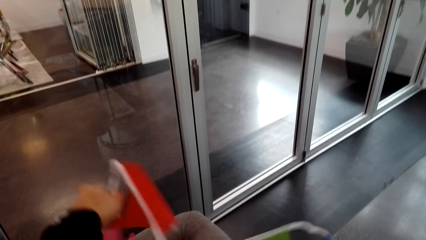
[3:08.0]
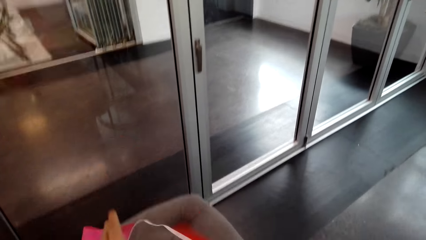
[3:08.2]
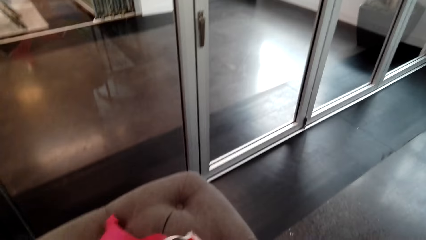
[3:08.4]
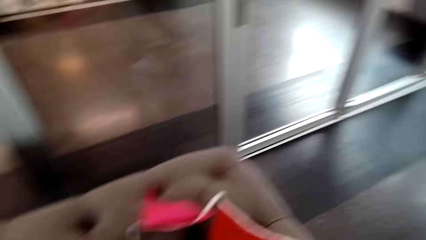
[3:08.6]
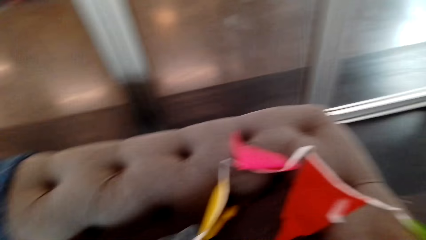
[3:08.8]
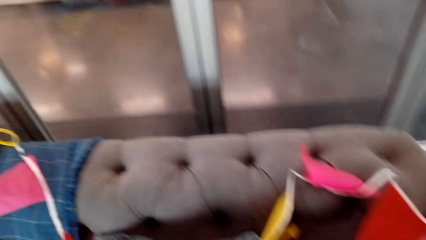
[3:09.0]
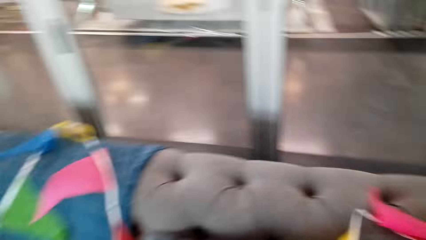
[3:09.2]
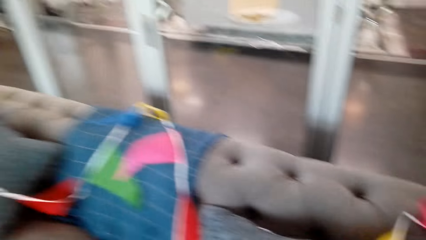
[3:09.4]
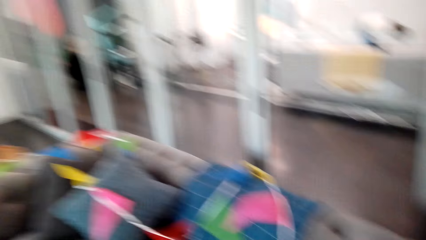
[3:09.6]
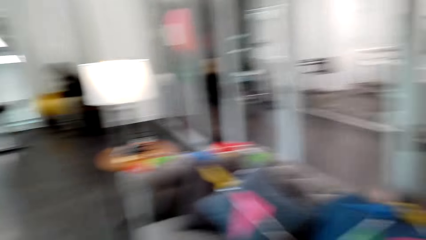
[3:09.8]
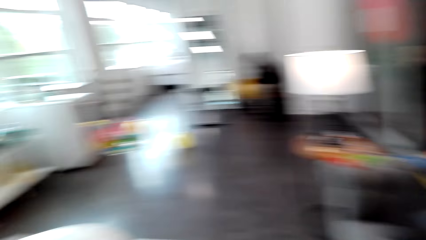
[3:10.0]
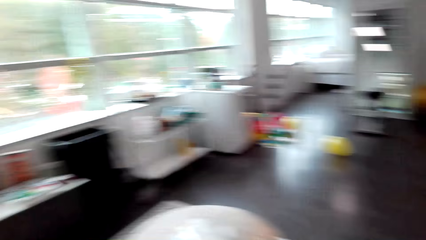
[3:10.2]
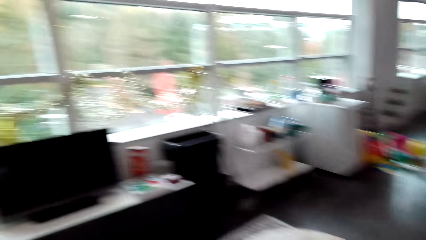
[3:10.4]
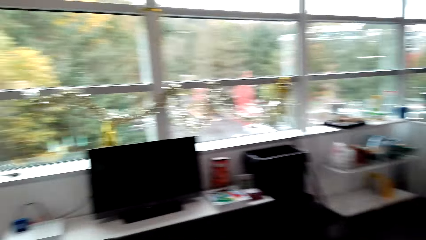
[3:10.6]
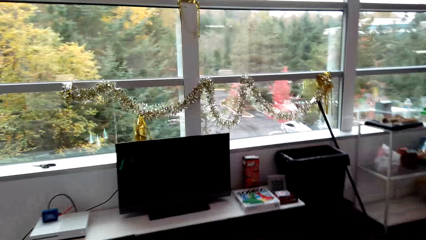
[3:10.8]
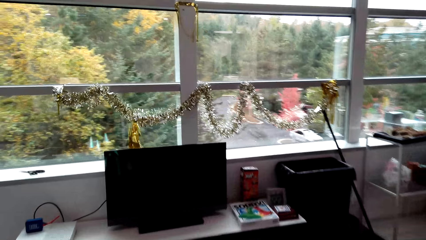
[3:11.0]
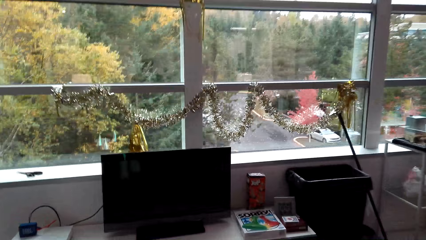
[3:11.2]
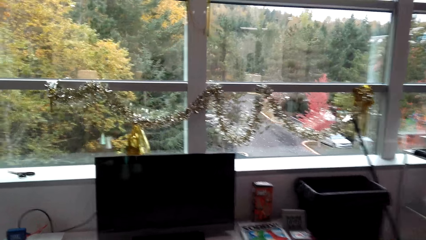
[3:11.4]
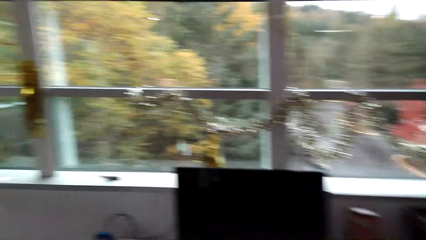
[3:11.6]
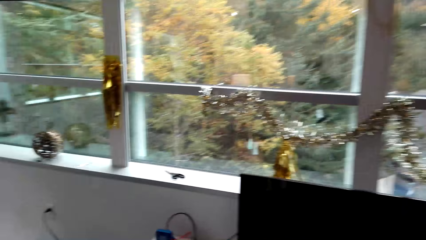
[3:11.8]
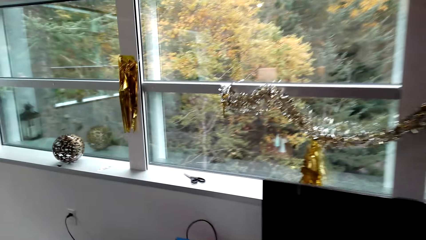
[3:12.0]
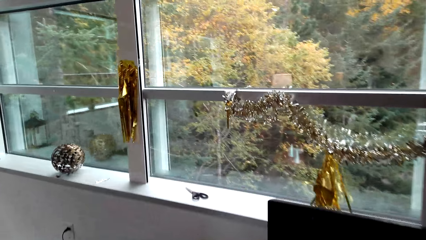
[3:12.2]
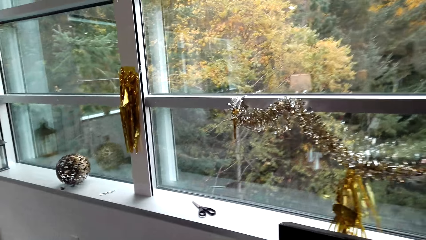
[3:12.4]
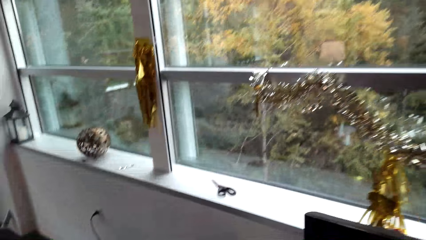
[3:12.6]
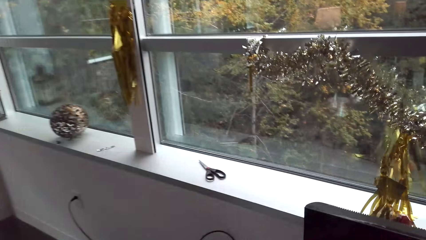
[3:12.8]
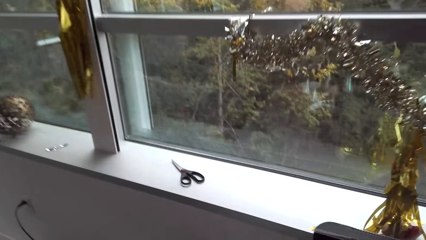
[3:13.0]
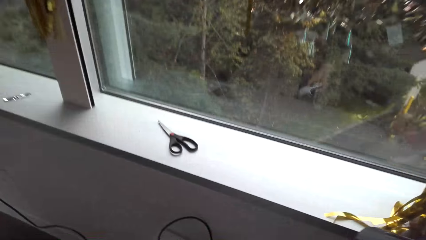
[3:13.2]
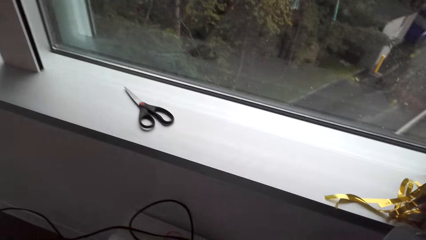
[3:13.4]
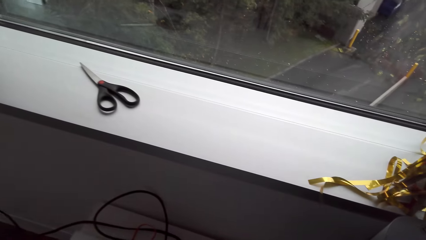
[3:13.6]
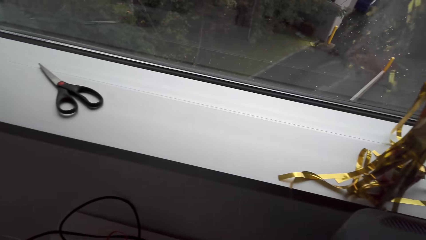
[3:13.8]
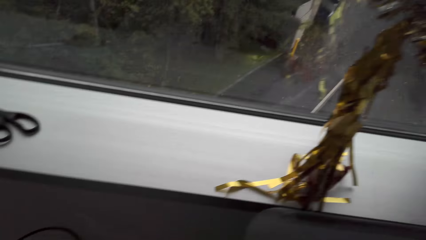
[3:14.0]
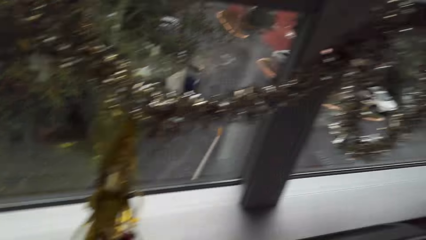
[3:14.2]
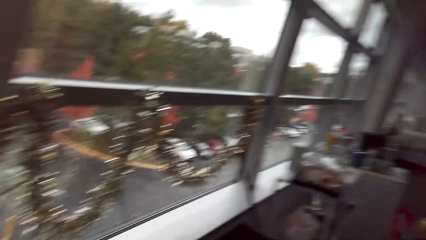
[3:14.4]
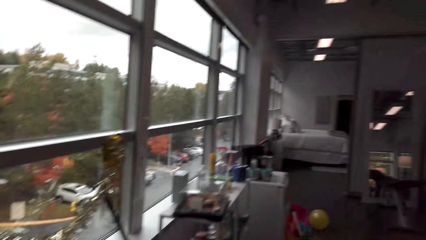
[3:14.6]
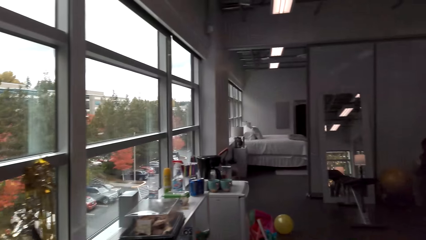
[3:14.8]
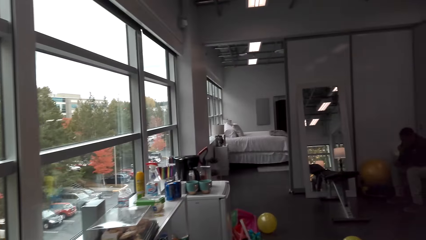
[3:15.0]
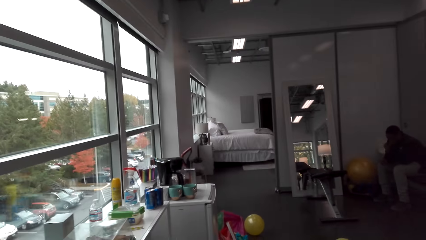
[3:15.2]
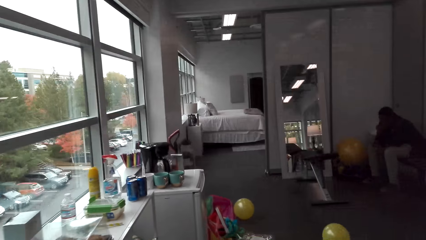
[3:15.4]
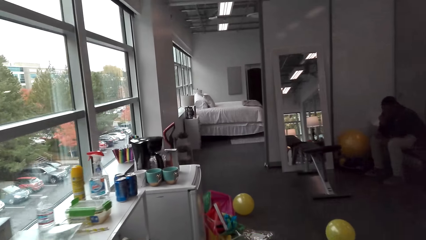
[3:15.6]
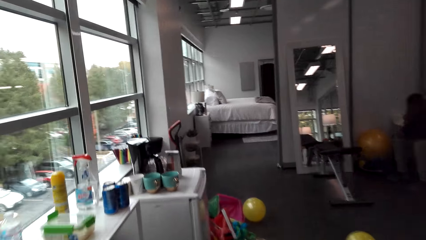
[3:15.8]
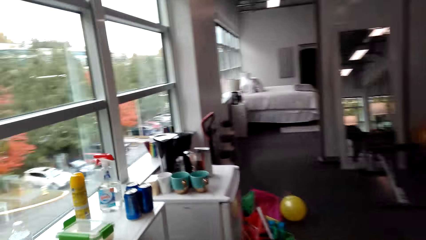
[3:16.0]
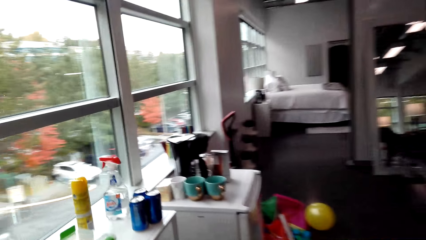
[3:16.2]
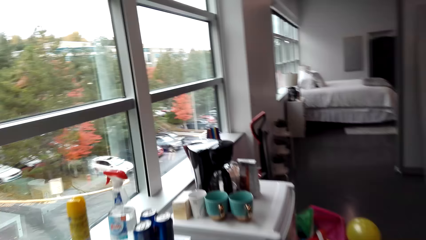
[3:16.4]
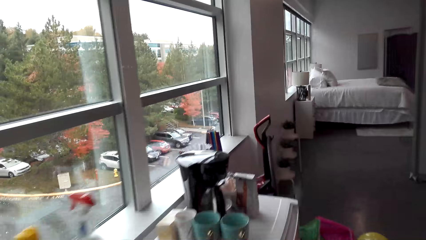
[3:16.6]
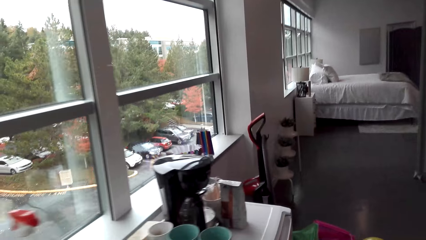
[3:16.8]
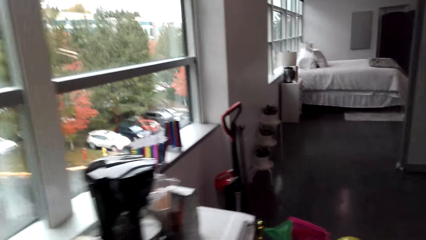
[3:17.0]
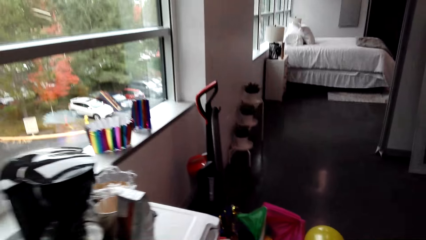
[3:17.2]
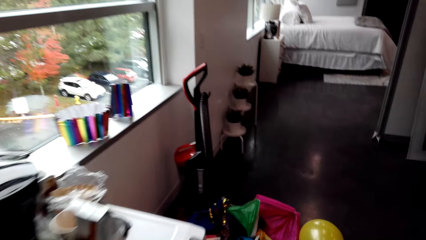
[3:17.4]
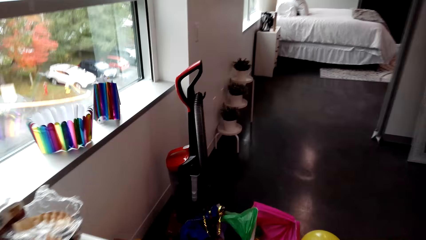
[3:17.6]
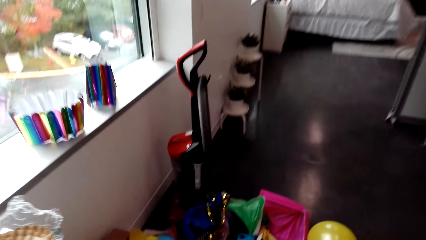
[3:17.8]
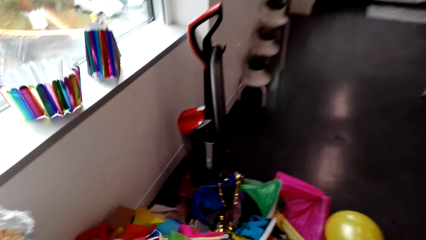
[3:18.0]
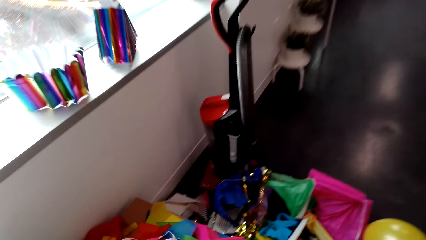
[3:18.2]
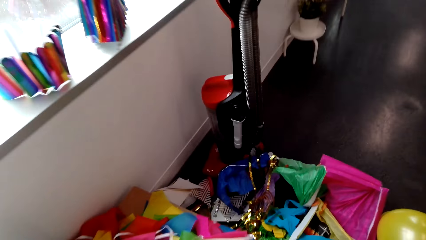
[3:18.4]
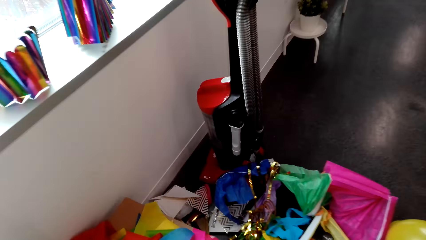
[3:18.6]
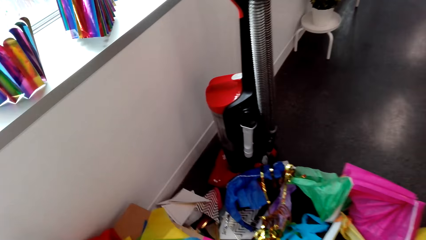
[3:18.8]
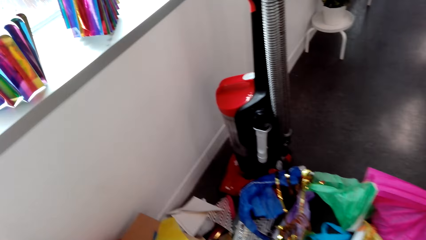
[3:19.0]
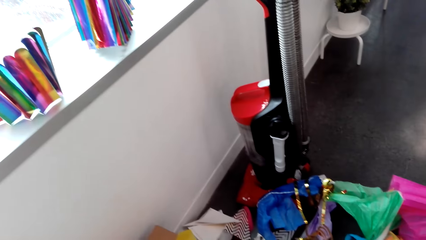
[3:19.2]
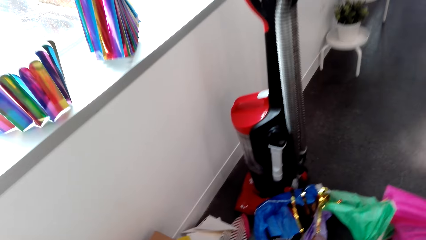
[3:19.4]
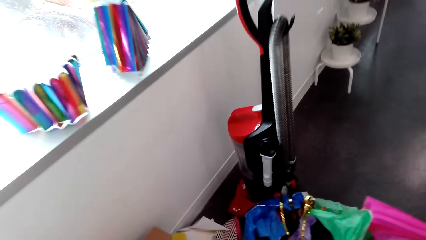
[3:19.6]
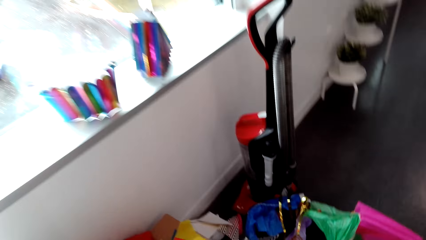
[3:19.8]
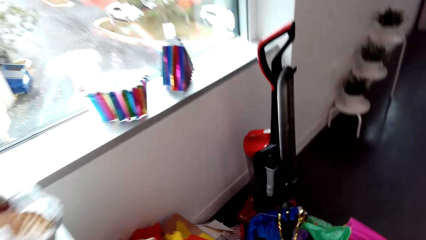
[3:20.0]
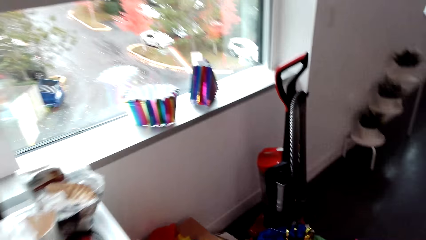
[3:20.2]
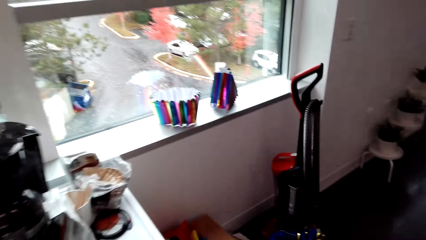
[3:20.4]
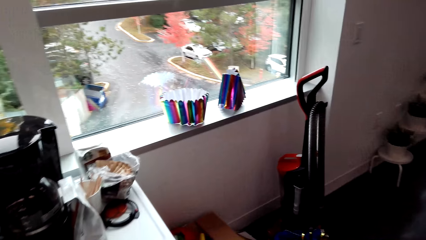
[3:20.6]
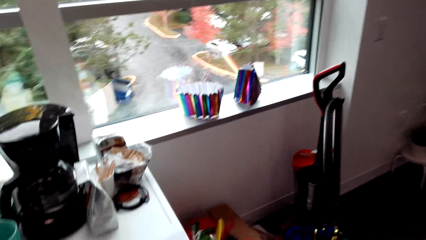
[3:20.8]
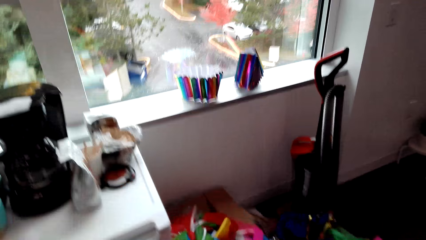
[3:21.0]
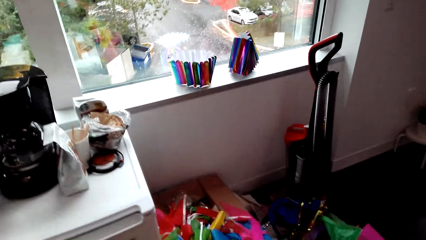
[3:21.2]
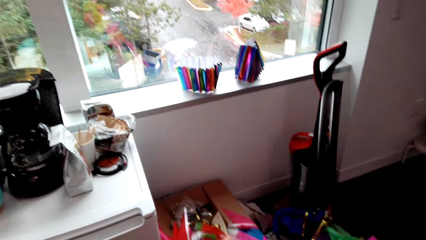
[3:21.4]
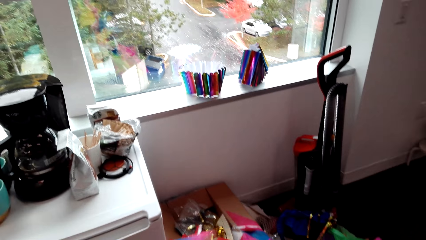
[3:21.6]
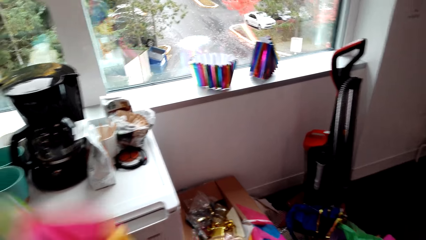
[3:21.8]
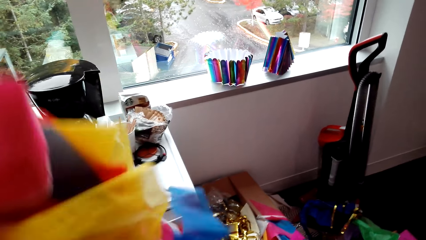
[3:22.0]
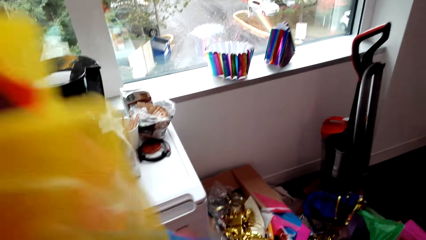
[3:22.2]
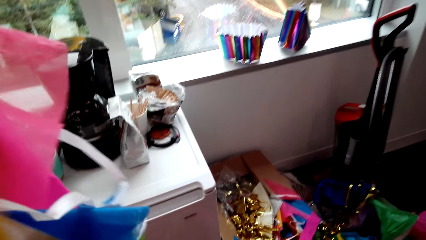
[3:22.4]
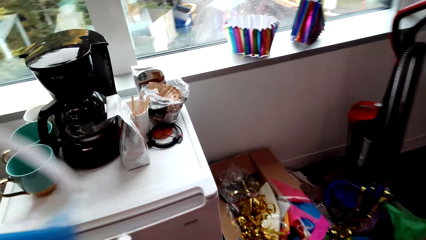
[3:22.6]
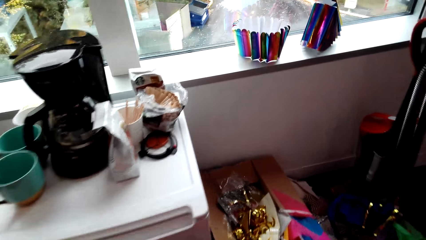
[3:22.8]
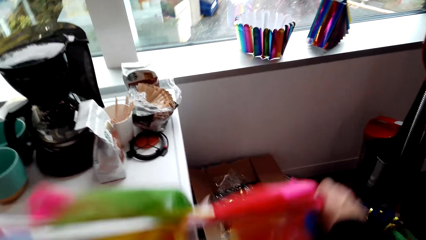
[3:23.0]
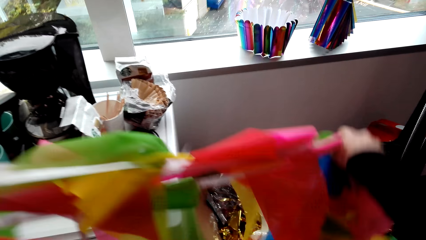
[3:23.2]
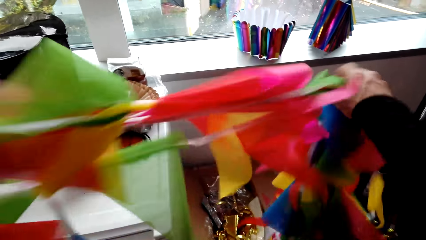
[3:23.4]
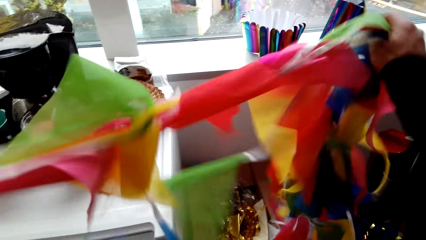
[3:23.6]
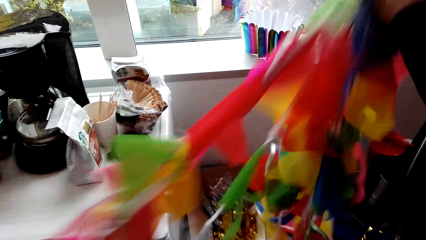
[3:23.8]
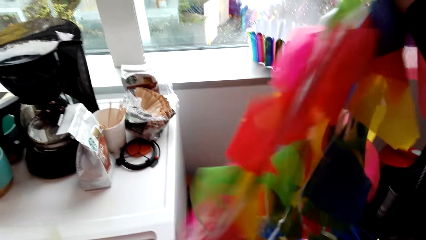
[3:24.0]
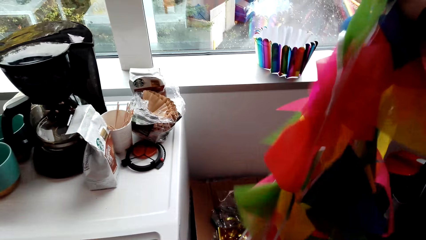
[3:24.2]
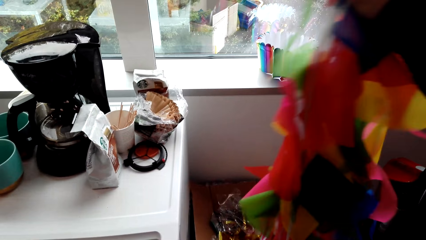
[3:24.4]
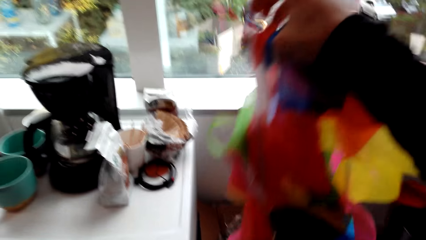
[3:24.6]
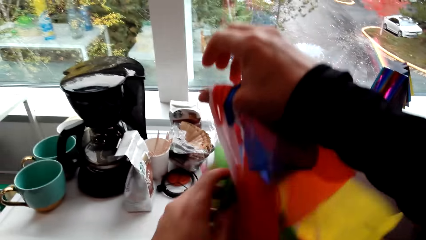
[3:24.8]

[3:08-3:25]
The camera wearer walks around. They look around. They walk in the house. They pick up decorating flags.
